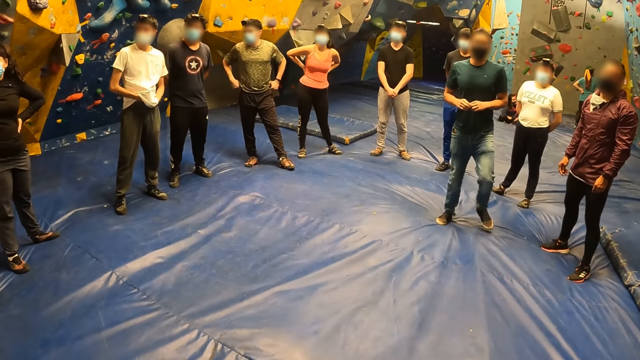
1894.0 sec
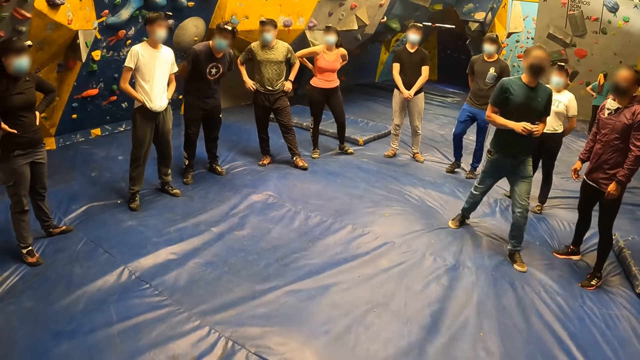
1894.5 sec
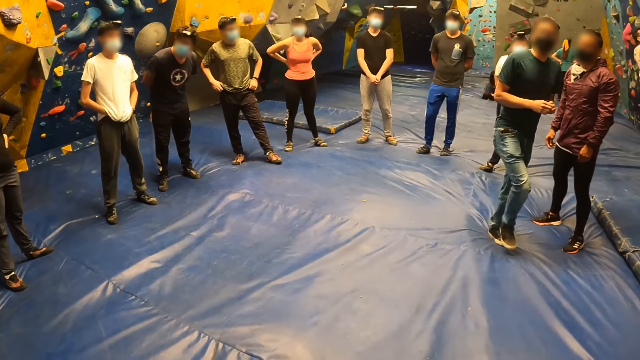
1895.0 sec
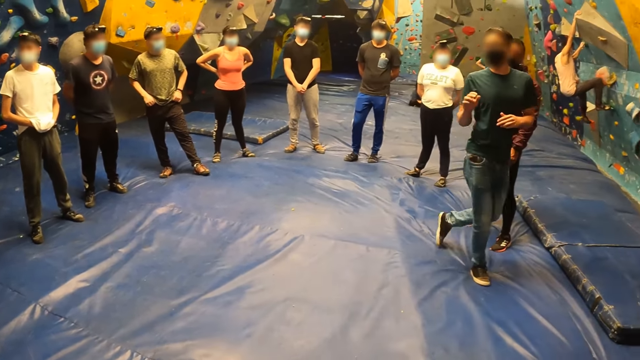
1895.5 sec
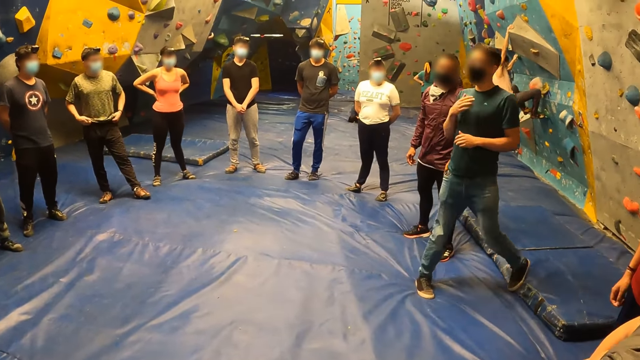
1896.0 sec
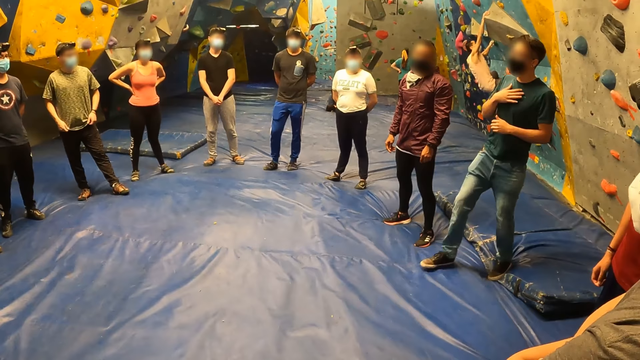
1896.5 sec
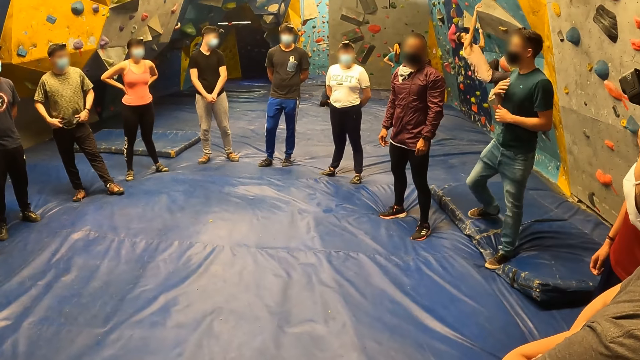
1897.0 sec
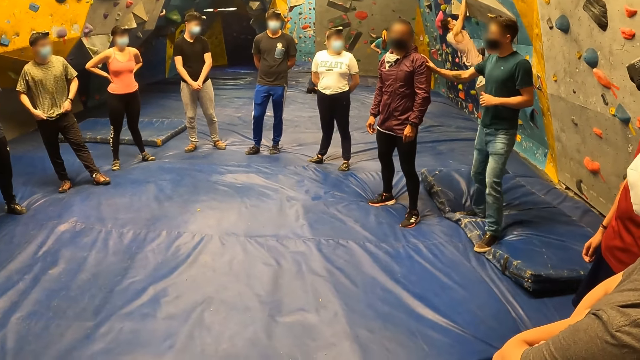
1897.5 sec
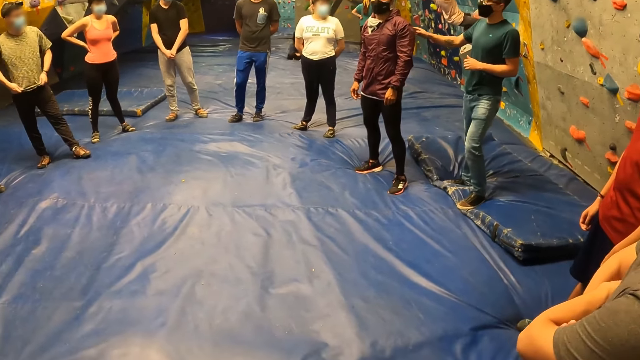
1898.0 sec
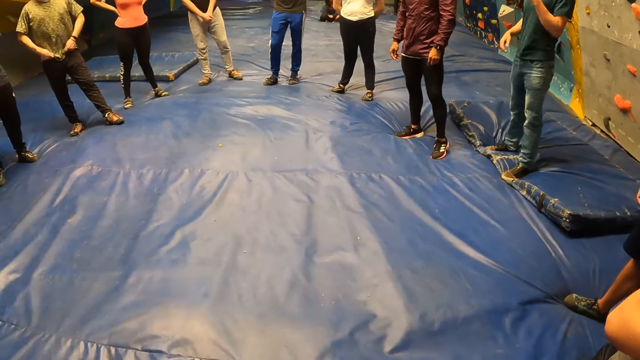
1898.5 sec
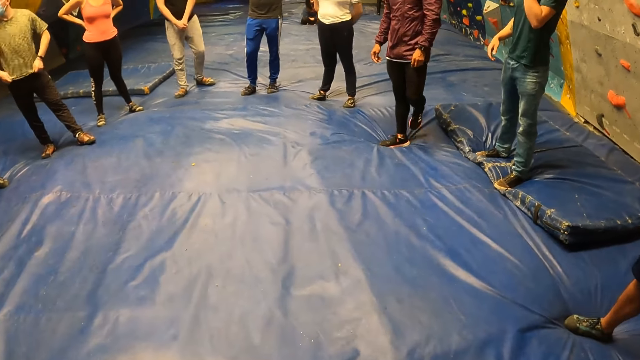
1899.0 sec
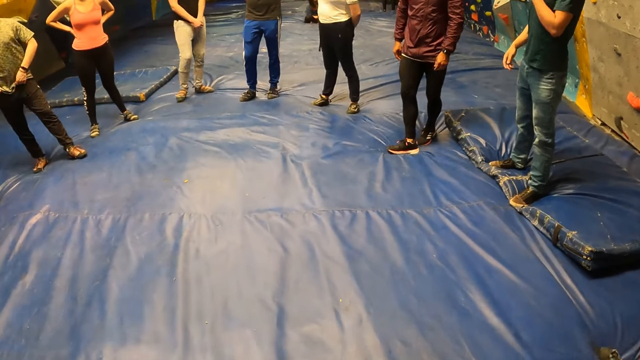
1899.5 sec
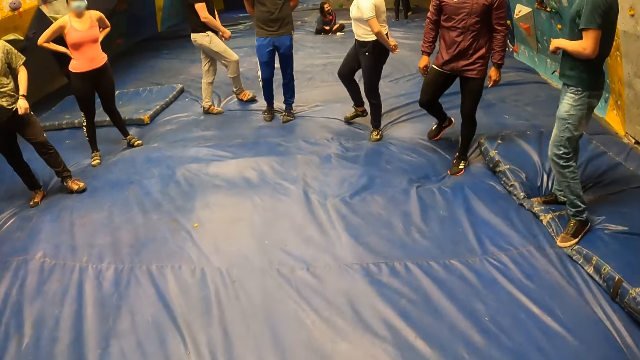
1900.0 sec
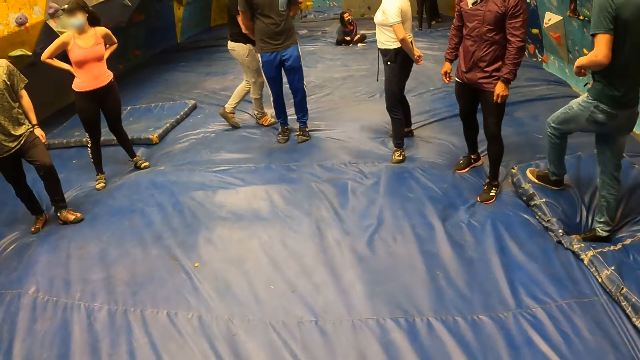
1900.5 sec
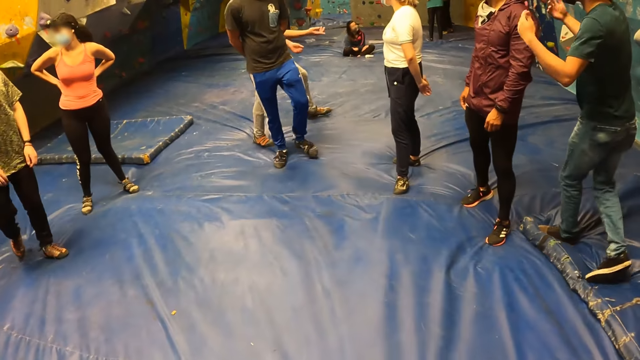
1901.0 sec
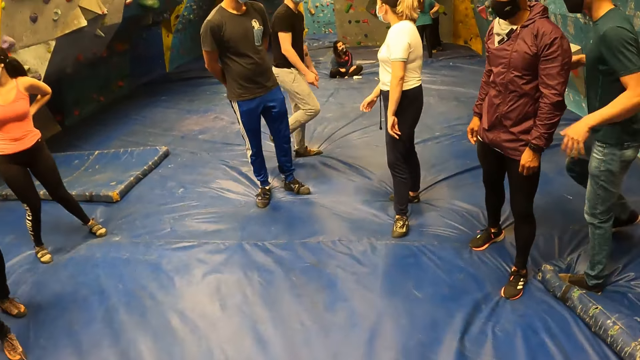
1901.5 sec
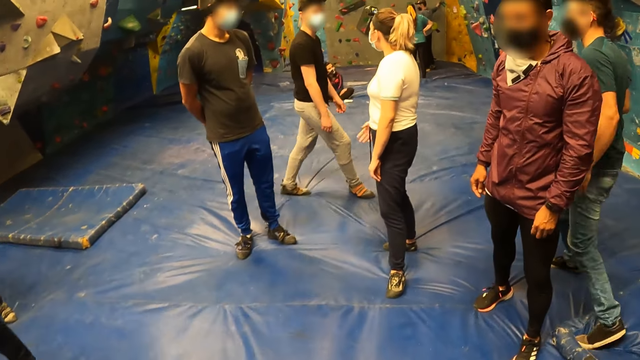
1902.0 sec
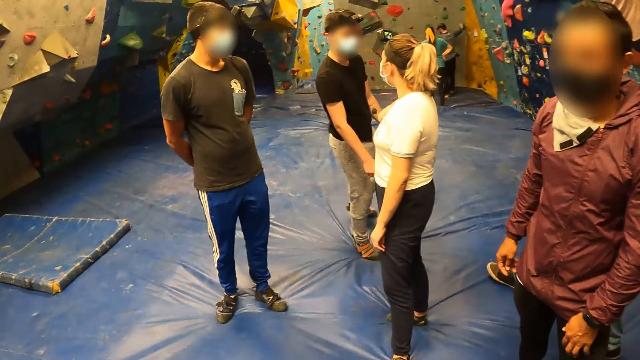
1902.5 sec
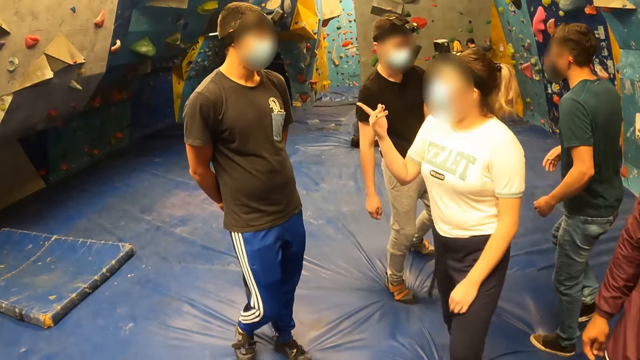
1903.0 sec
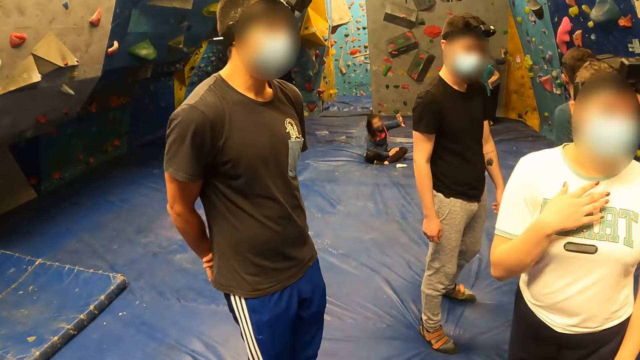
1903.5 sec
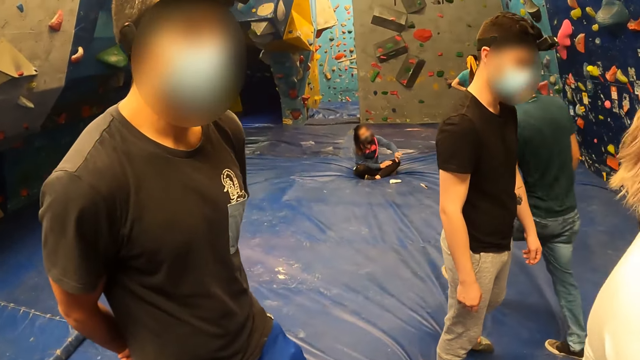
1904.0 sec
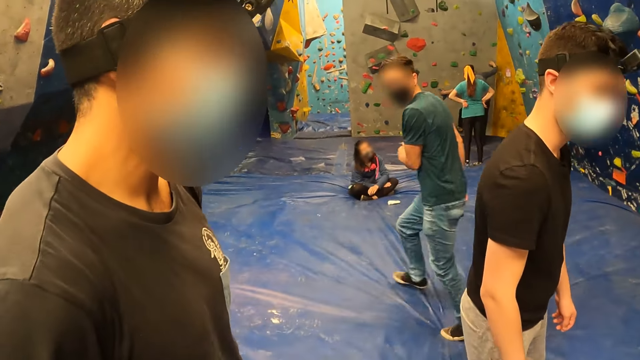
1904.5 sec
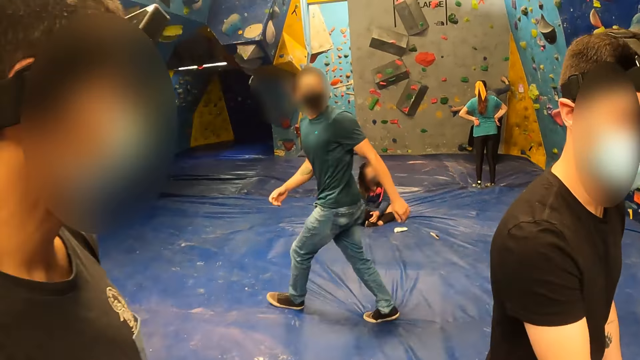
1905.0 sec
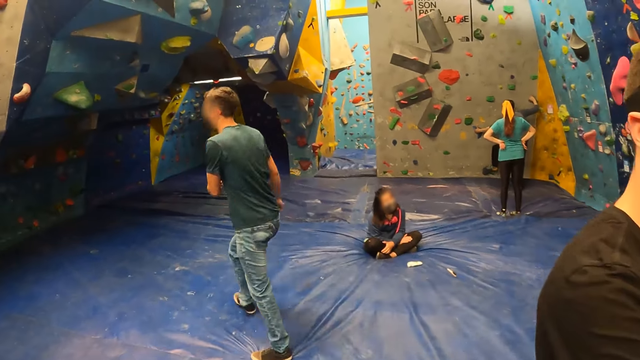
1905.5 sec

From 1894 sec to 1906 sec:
A man pats his chest. The instructor puts his right hand on another man. A third man climbs the rock wall. The camera wearer walks on the mat.

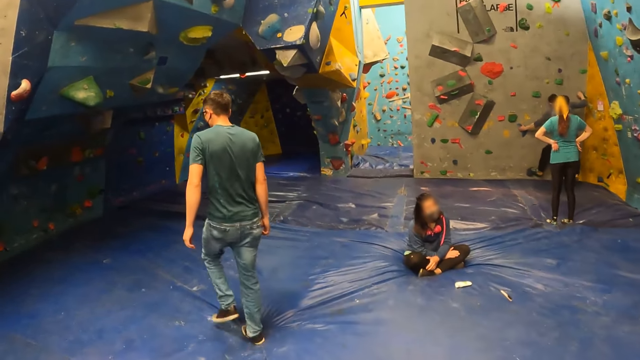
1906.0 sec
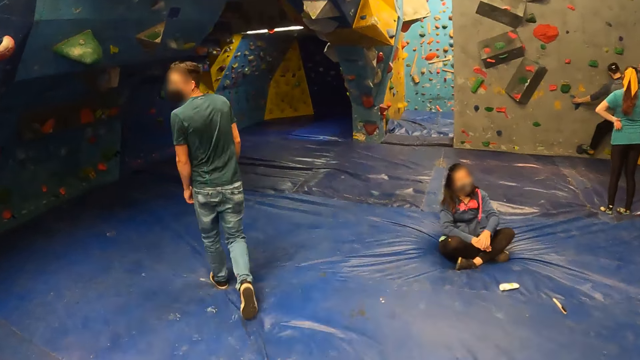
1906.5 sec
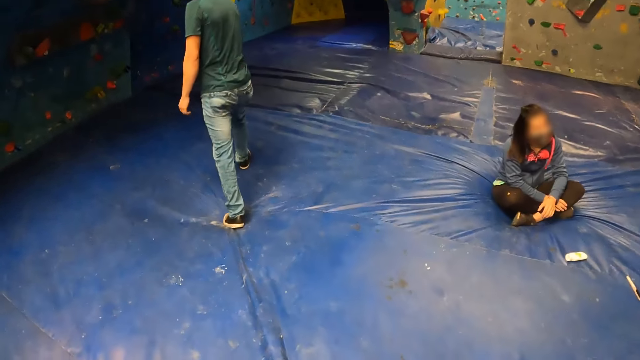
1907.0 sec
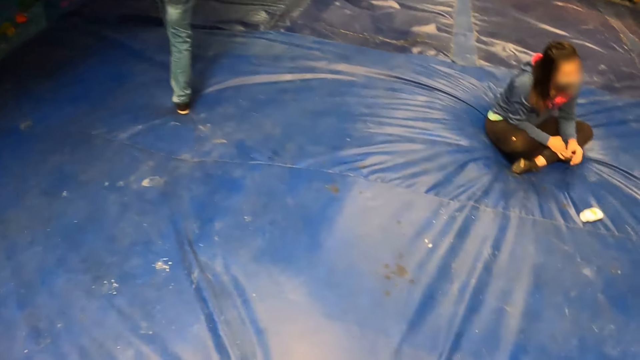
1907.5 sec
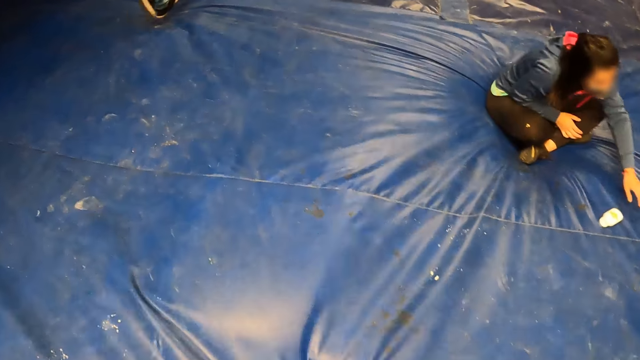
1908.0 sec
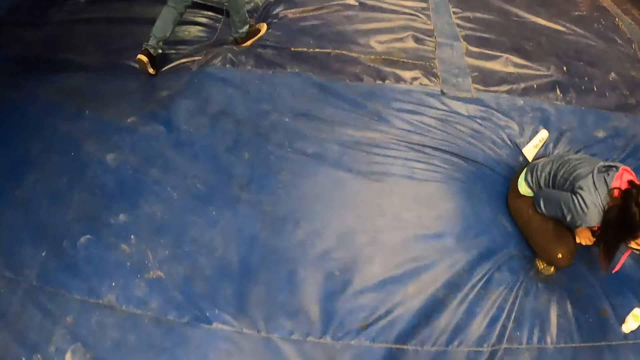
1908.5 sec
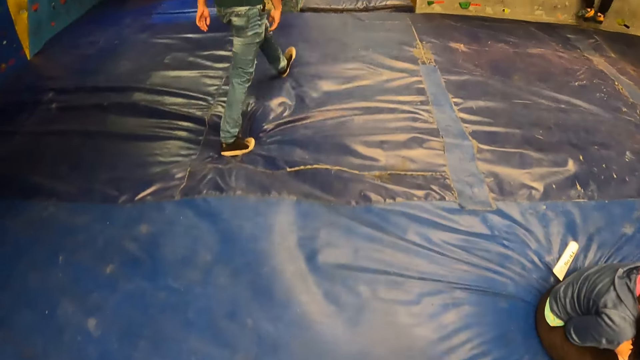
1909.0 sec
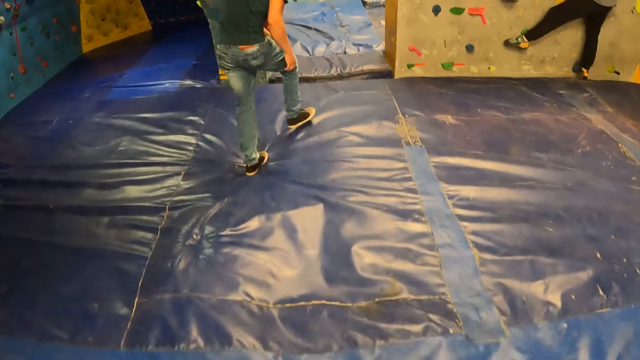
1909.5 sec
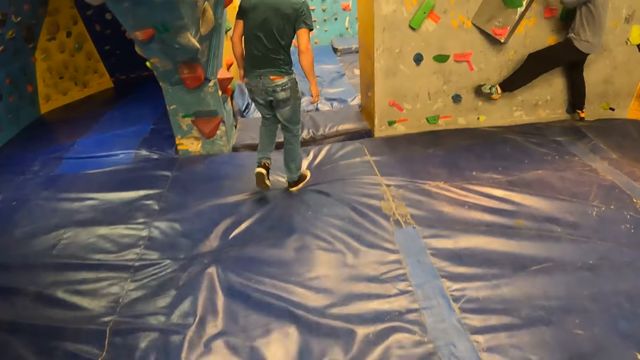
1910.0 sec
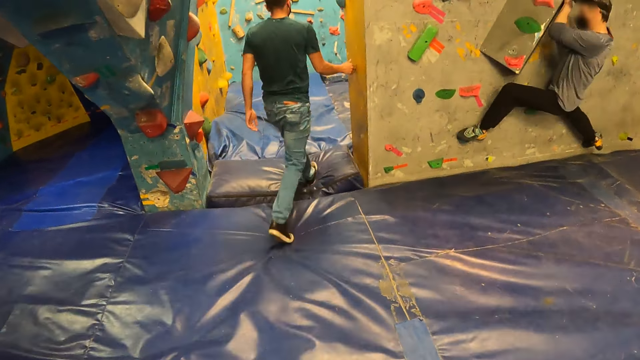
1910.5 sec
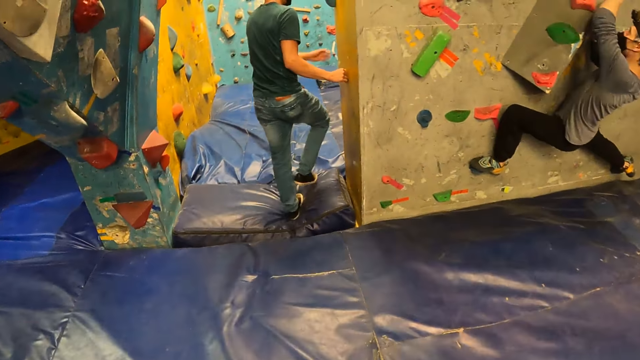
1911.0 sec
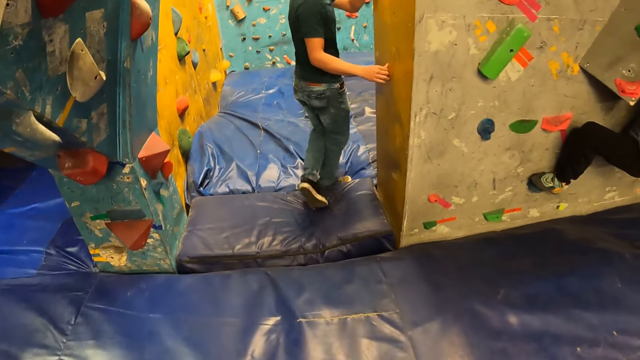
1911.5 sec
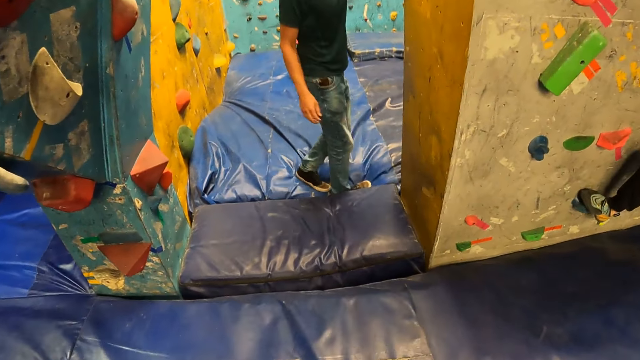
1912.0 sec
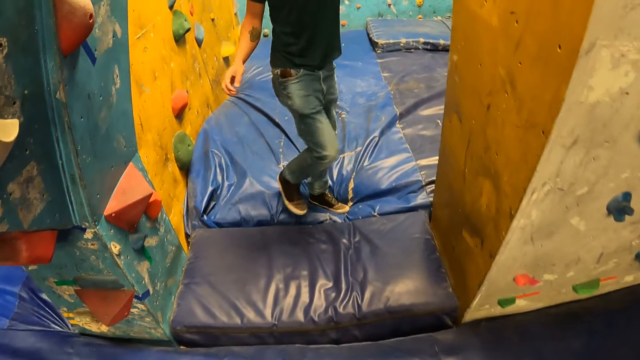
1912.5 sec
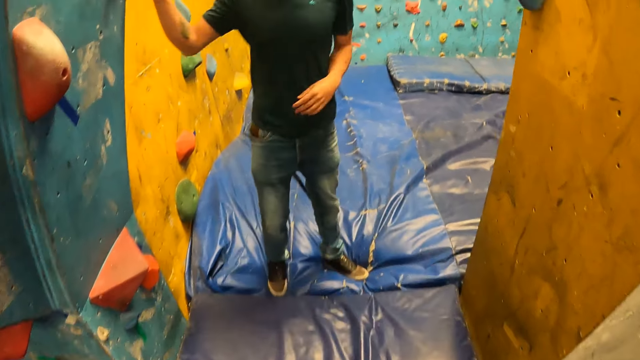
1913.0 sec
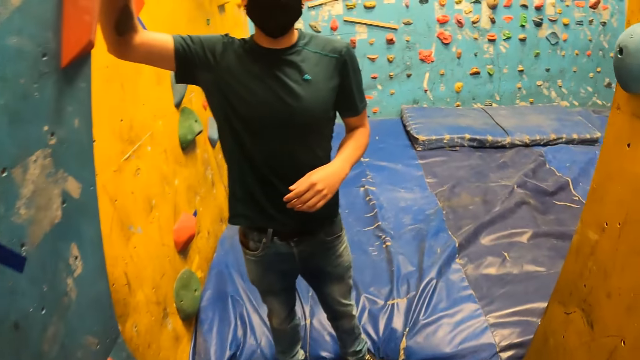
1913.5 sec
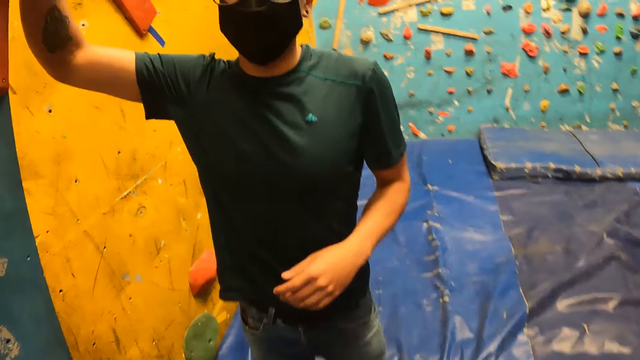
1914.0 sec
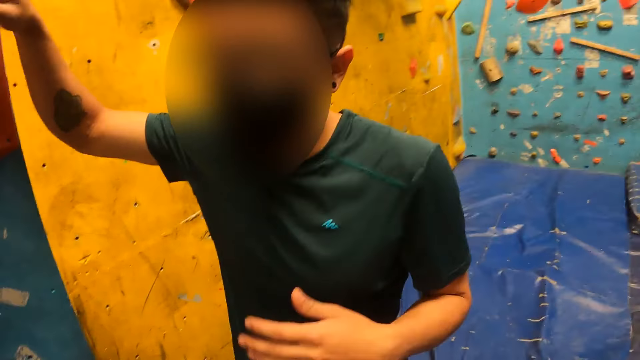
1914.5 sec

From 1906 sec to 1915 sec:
The camera wearer walks past a man.
